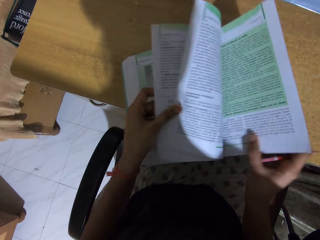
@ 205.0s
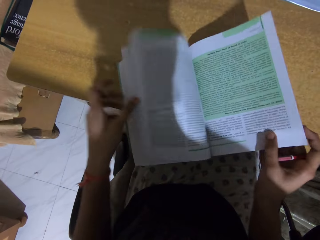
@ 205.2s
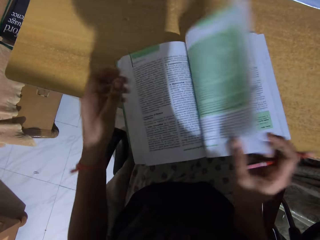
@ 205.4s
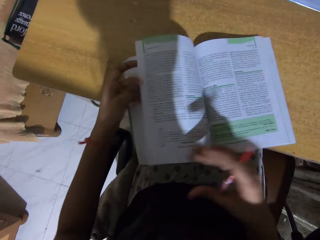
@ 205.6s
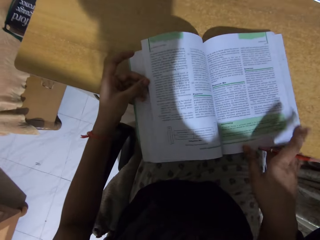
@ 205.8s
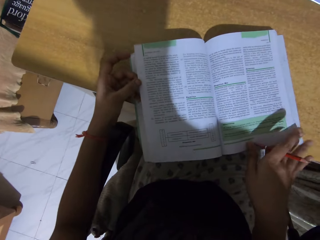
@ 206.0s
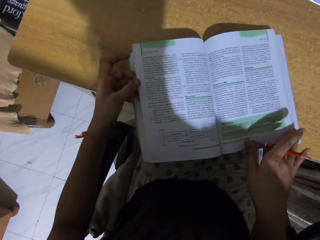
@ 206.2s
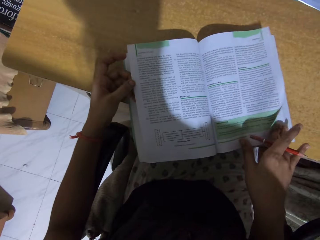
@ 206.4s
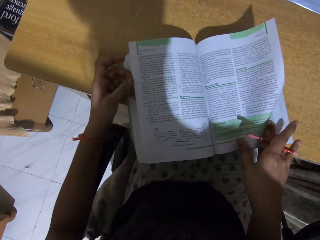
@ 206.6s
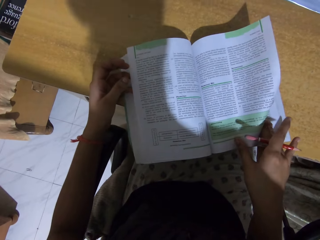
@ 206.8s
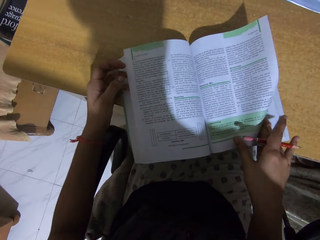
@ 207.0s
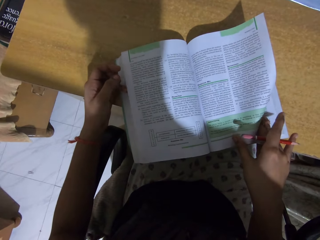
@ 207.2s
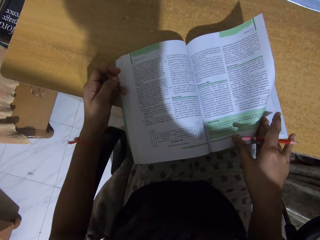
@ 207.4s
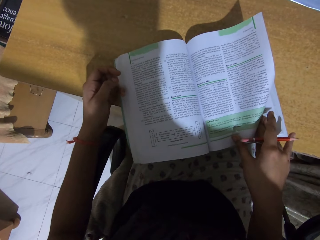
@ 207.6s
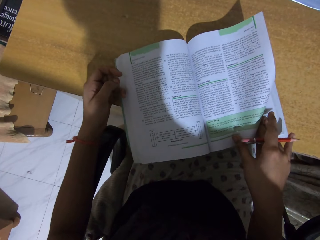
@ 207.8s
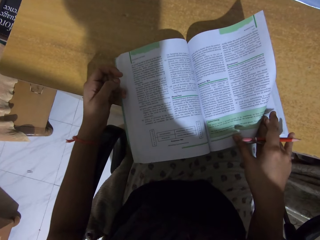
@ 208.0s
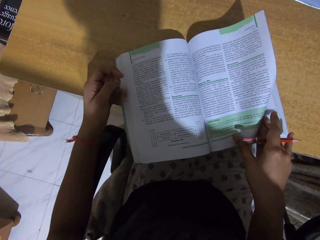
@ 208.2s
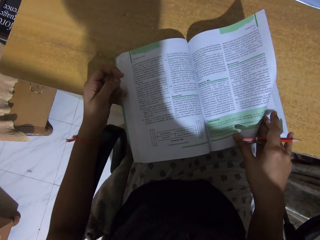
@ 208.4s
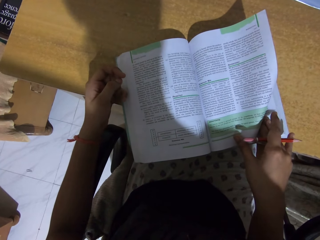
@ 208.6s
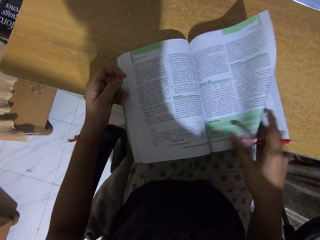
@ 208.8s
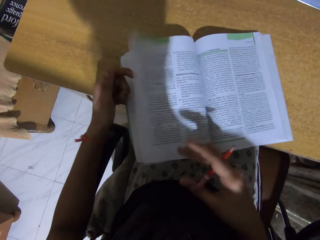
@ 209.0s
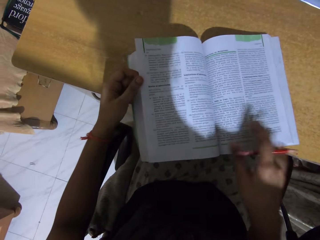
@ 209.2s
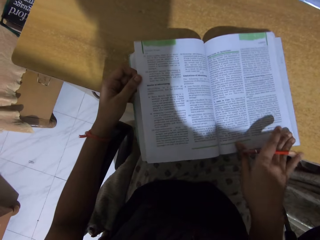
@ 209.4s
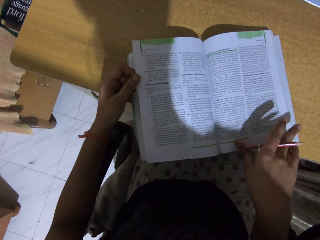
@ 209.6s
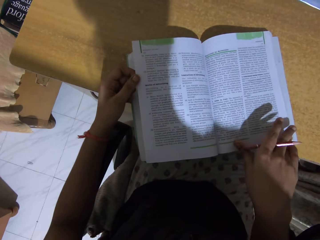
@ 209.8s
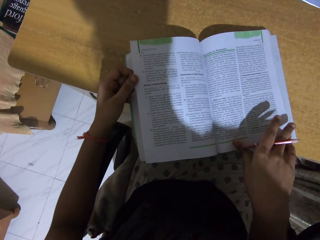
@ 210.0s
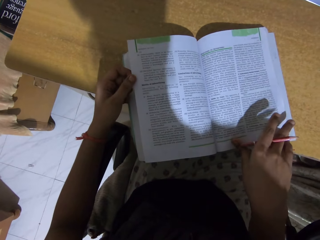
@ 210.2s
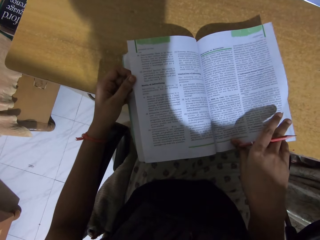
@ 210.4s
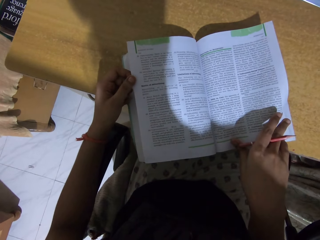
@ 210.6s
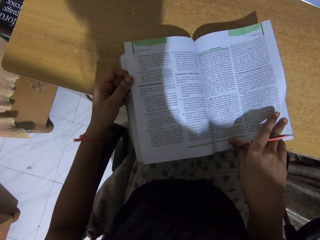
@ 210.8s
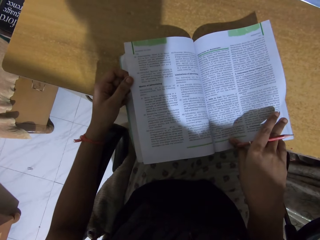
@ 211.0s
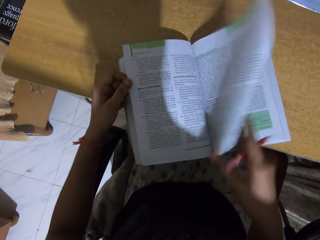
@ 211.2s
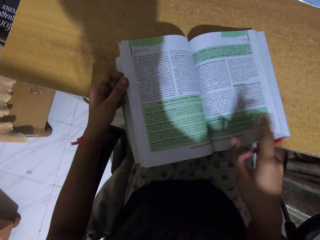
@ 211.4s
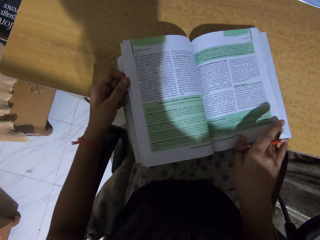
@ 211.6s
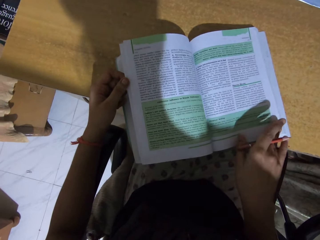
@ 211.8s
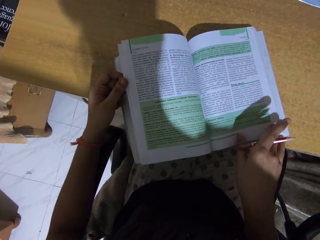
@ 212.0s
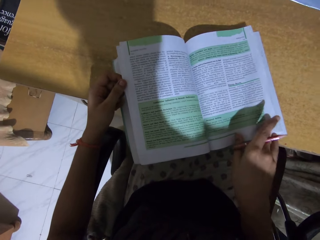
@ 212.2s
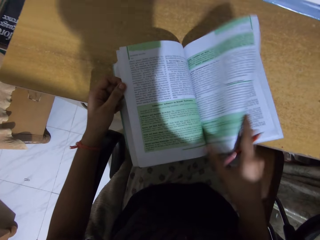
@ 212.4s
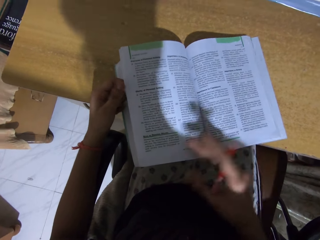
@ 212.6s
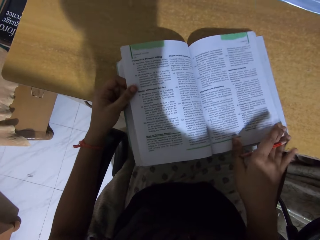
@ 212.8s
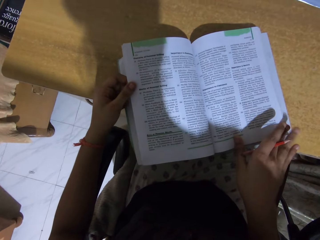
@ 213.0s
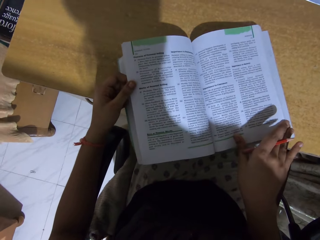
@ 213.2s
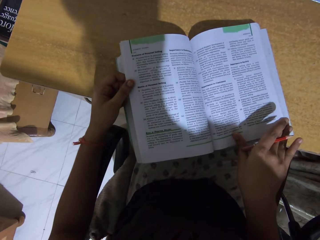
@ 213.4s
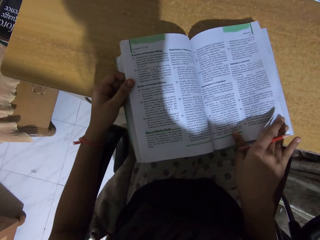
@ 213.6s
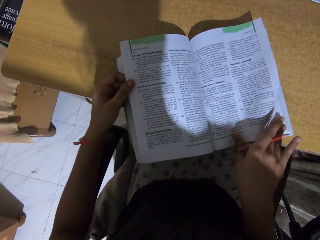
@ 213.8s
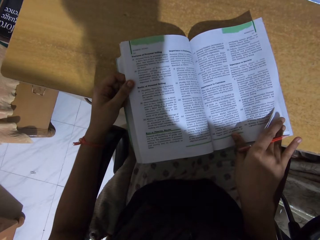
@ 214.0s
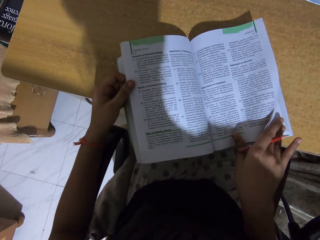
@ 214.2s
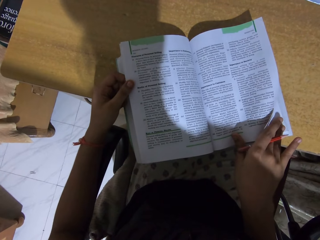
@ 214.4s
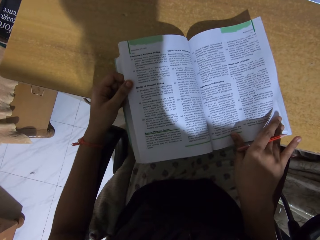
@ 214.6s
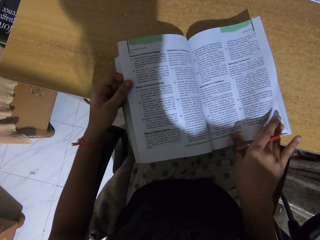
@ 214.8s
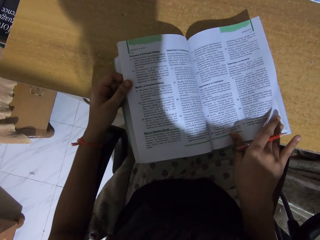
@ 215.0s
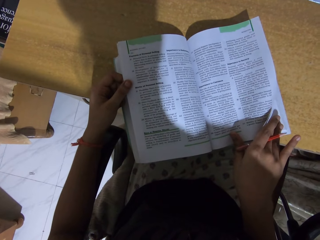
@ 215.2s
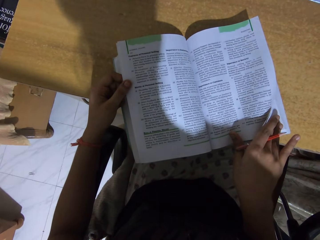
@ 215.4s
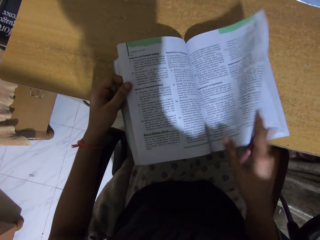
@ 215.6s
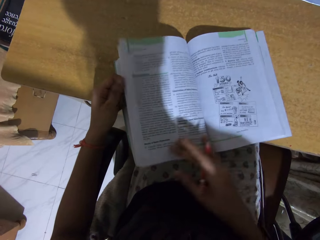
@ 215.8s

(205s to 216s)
The camera wearer reads the book. They turn the page of the book. They read the book. They turn the page of the book. They read the book.

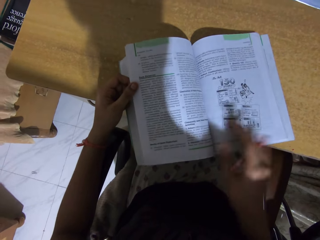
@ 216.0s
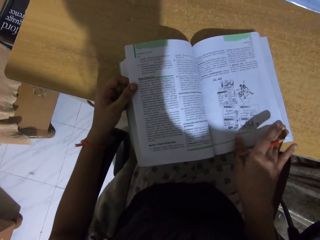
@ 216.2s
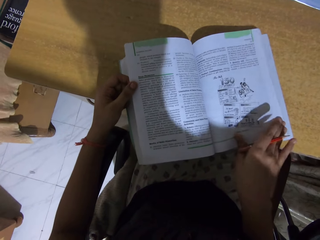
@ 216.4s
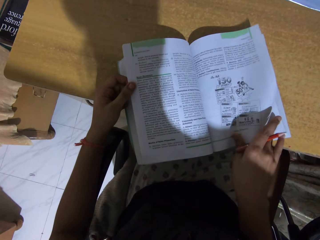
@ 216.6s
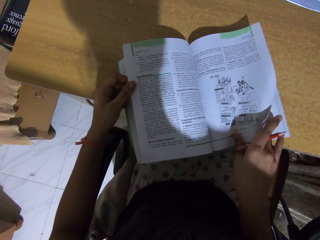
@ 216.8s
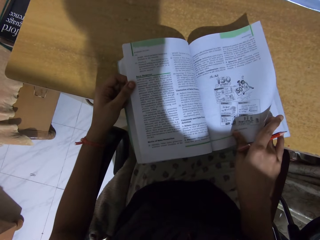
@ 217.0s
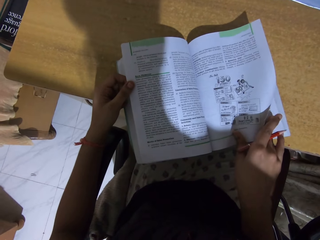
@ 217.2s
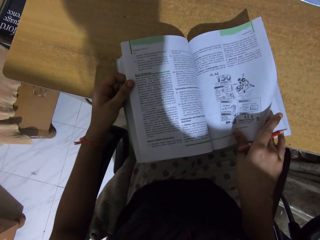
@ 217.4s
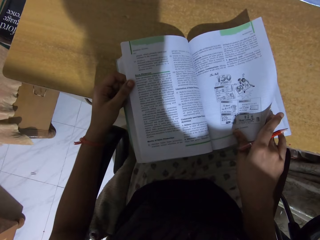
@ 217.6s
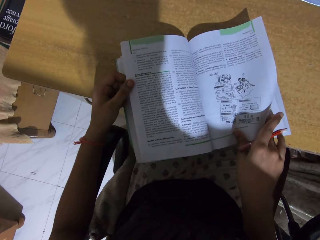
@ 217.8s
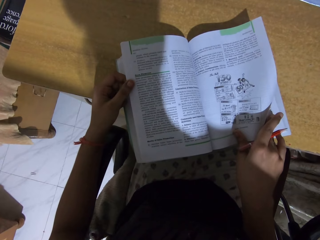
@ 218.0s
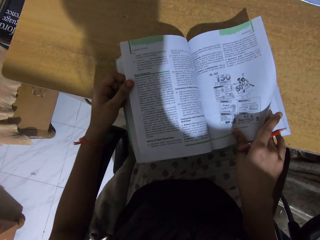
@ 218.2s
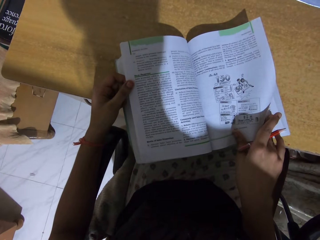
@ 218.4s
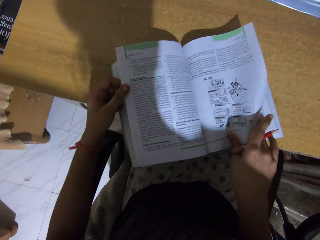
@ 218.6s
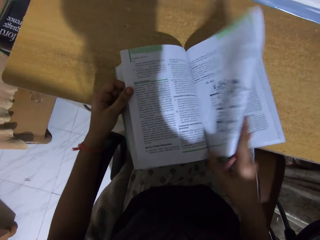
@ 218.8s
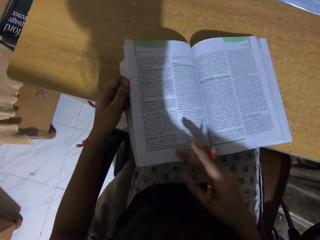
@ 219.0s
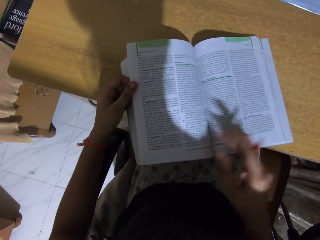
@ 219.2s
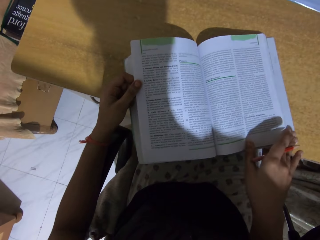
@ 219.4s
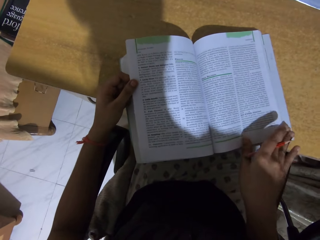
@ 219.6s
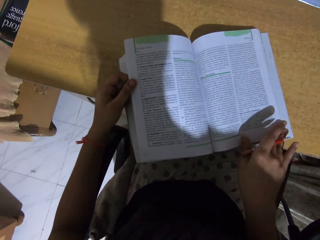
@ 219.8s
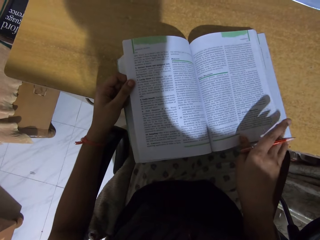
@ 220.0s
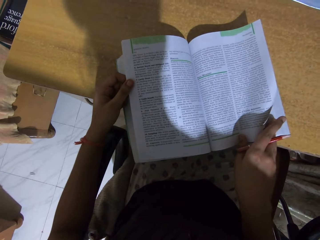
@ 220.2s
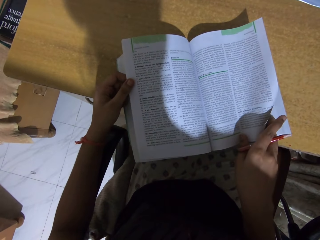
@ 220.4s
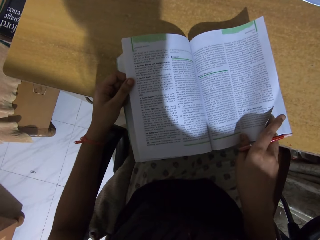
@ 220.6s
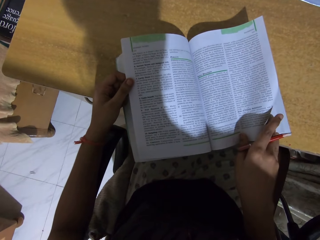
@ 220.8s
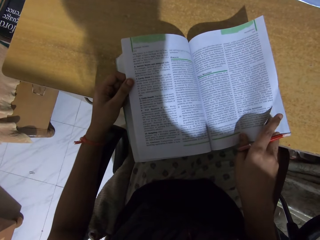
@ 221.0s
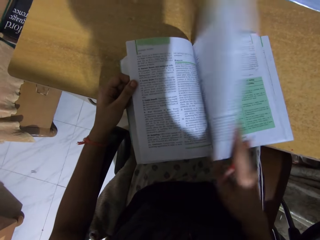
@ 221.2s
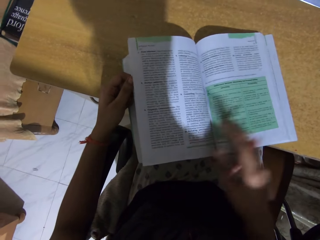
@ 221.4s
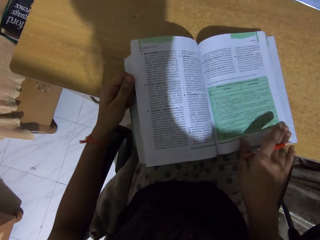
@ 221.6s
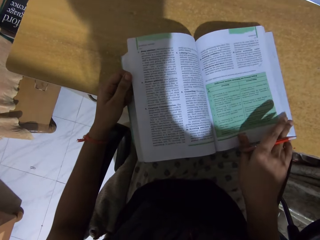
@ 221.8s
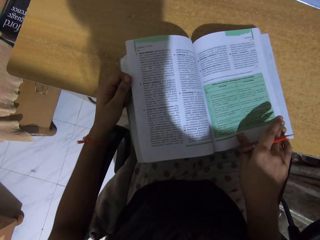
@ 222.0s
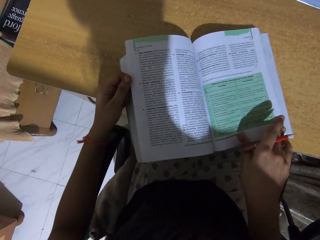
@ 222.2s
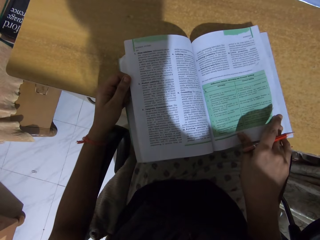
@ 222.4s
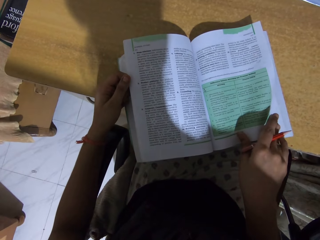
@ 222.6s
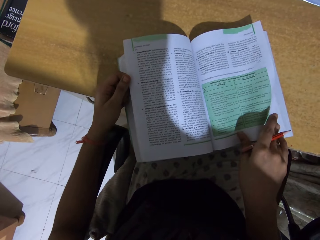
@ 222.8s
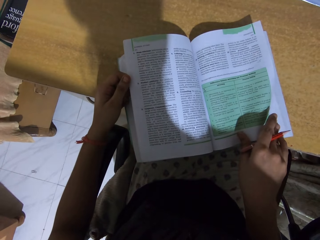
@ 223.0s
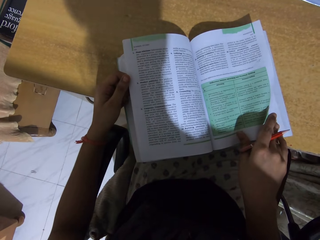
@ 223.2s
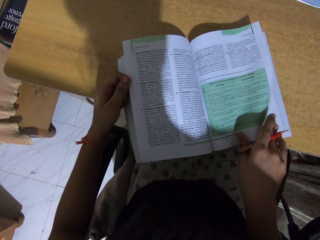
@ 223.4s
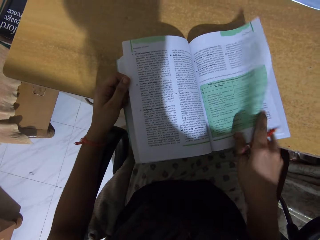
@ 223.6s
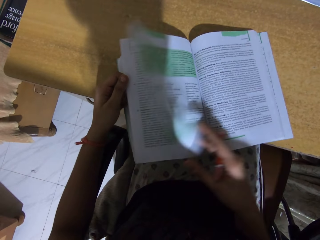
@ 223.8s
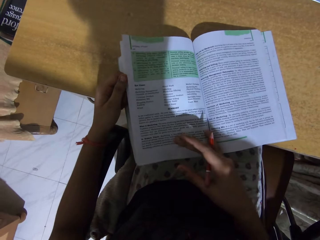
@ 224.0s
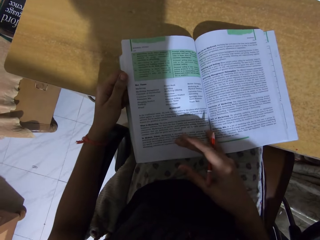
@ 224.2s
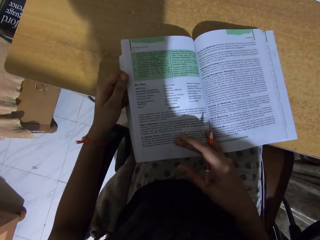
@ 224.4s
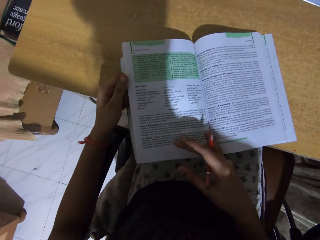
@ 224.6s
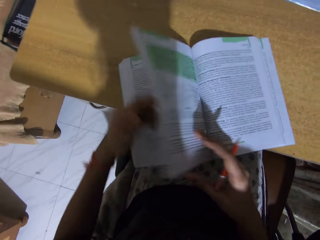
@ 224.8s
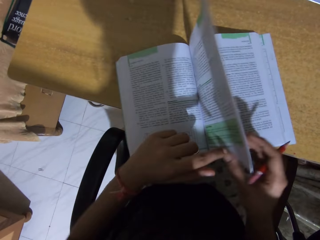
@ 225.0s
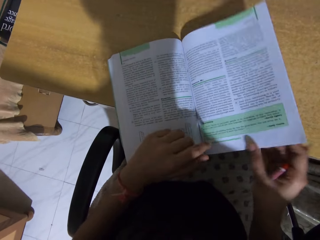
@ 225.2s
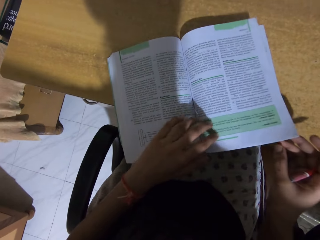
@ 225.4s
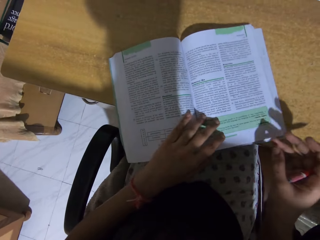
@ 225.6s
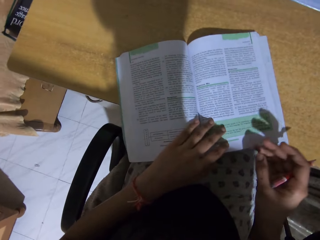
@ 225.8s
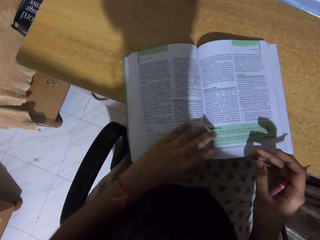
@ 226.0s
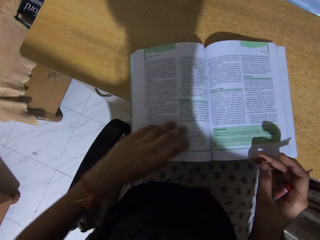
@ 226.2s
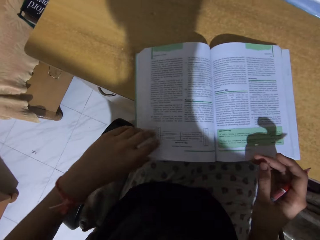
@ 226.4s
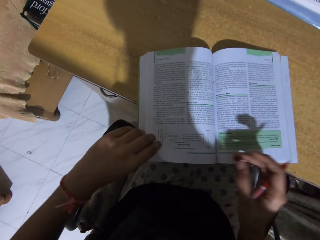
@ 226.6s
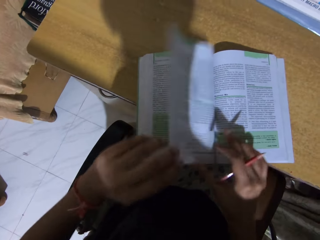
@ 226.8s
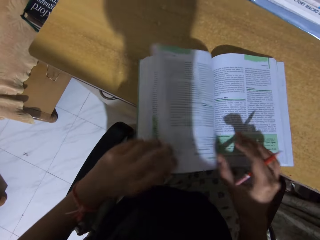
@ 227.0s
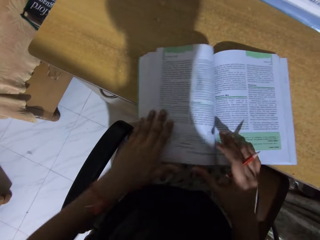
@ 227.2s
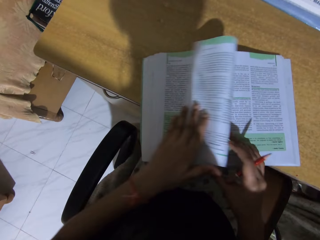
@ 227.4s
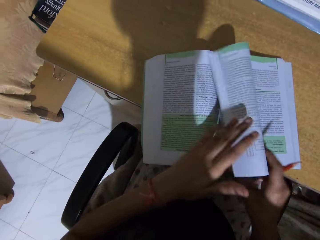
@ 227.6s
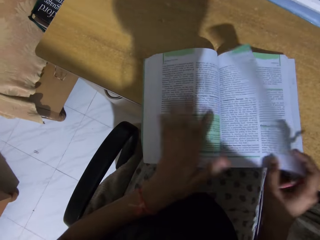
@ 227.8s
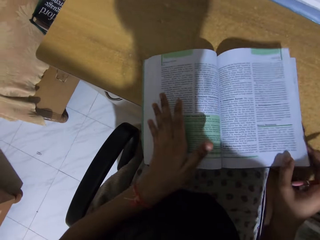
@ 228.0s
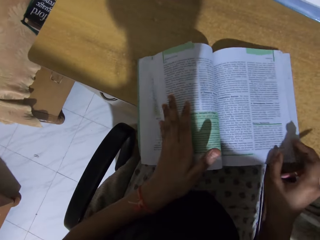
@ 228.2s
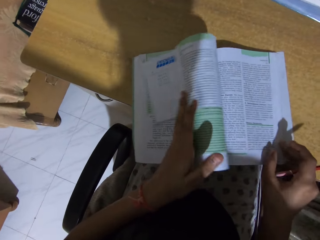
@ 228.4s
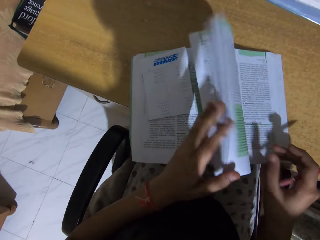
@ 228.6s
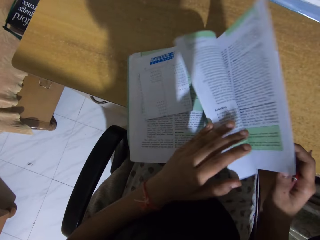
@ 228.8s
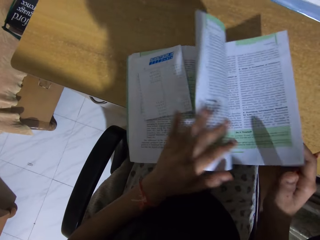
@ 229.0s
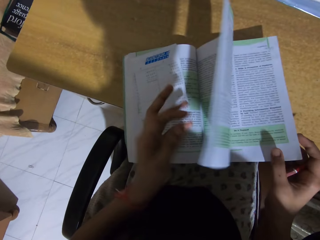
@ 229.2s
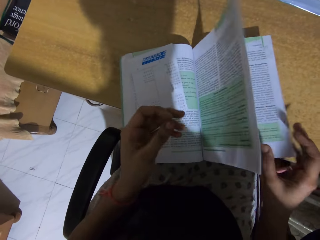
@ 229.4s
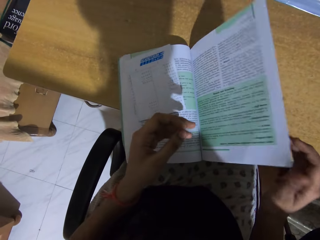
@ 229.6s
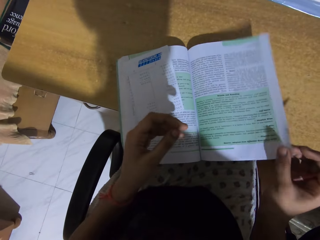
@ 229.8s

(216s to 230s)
The camera wearer turns the page of the book. They read the book. They turn the page of the book. They read the book. They turn the page of the book. They read the book. They turn the page of the book. They read the book. They turn the pages of the book. They read the book. They turn the pages of the book.
